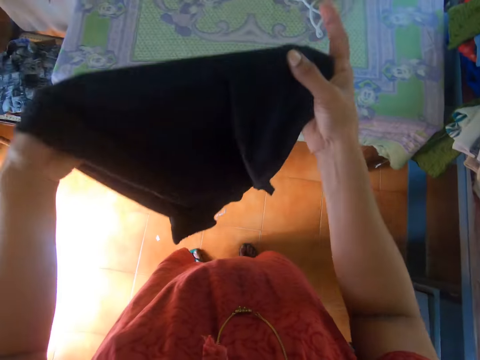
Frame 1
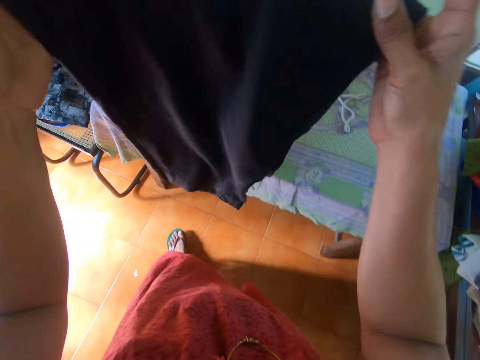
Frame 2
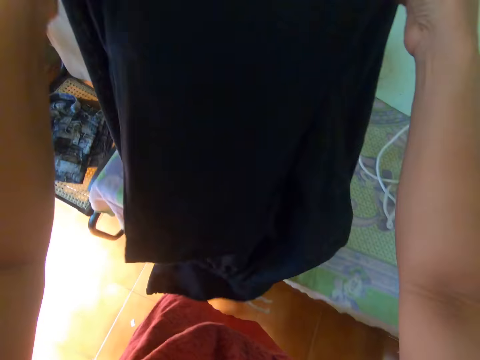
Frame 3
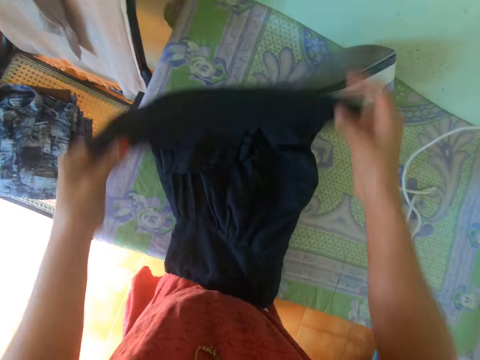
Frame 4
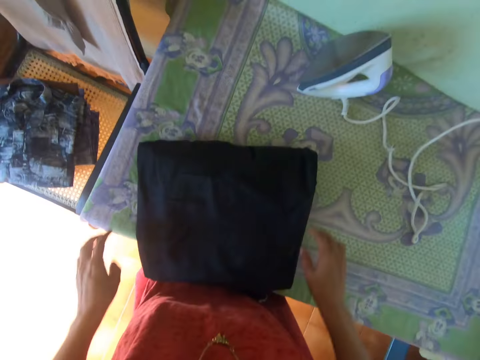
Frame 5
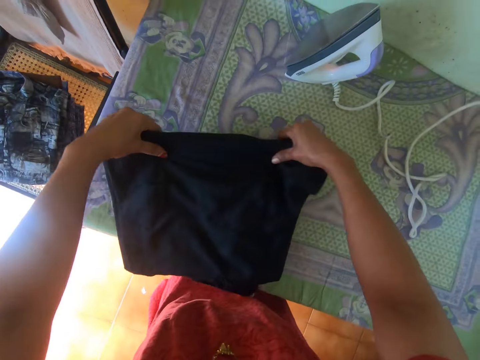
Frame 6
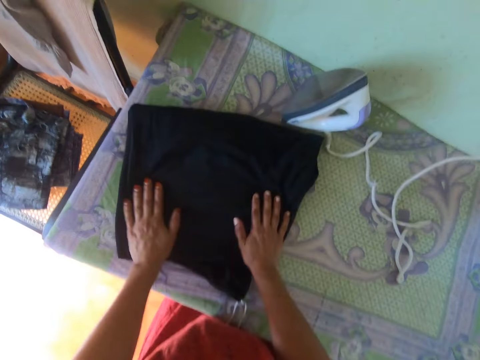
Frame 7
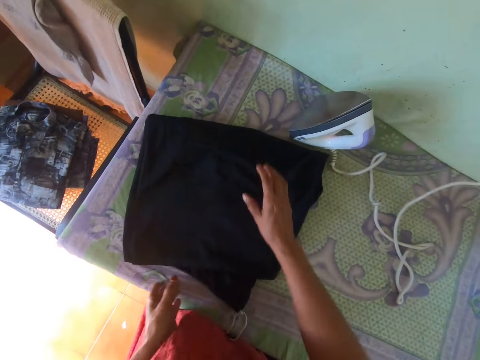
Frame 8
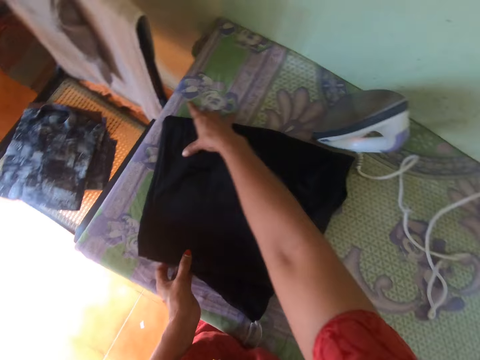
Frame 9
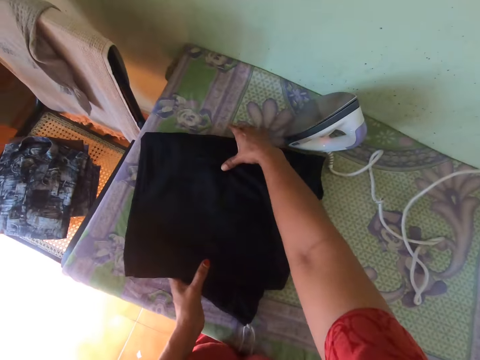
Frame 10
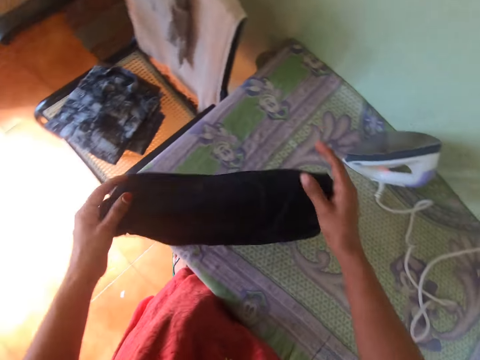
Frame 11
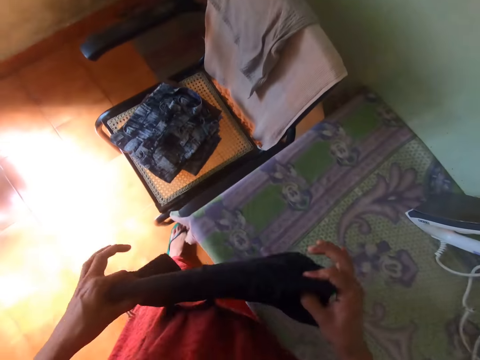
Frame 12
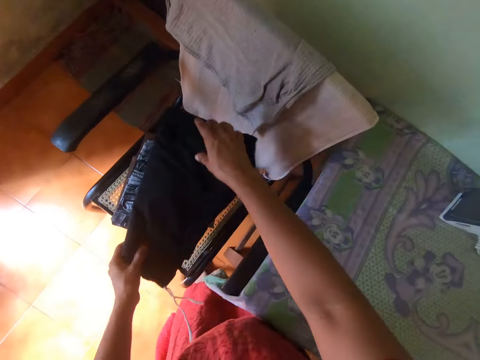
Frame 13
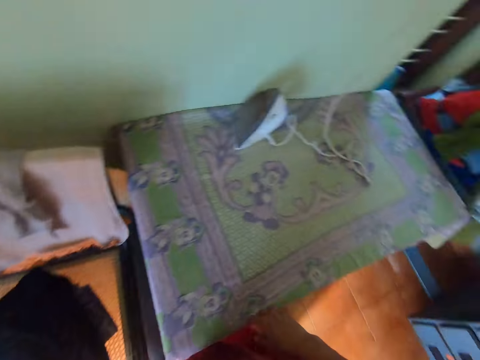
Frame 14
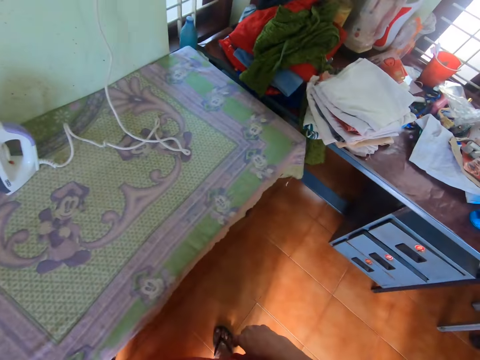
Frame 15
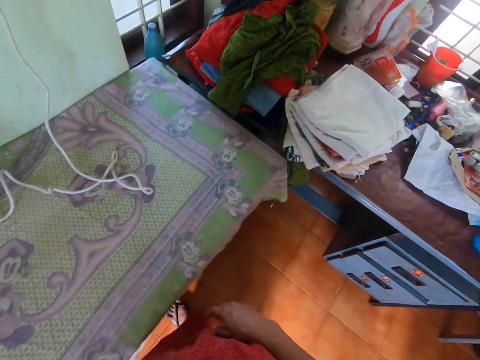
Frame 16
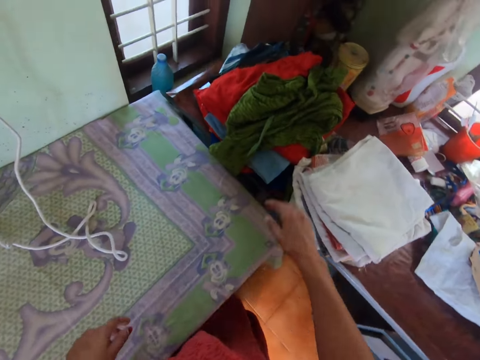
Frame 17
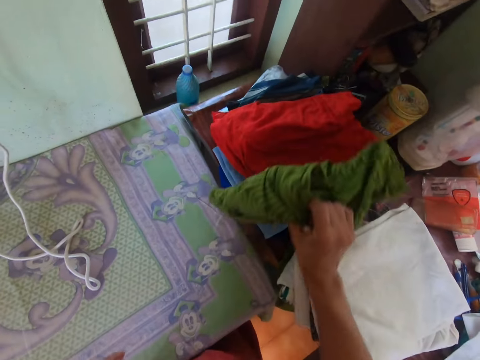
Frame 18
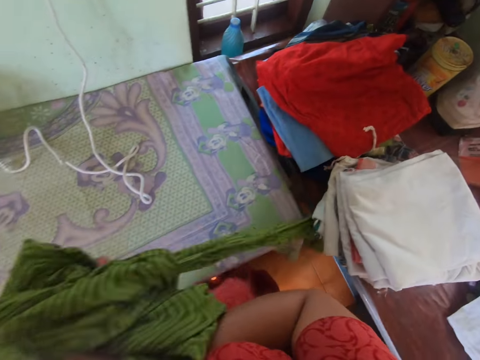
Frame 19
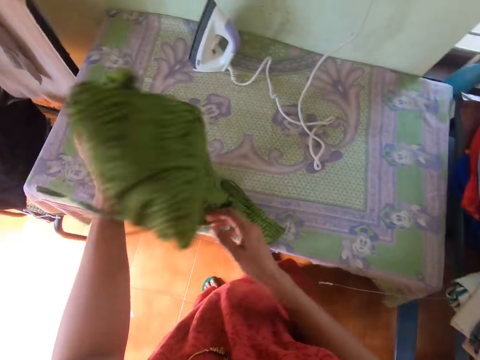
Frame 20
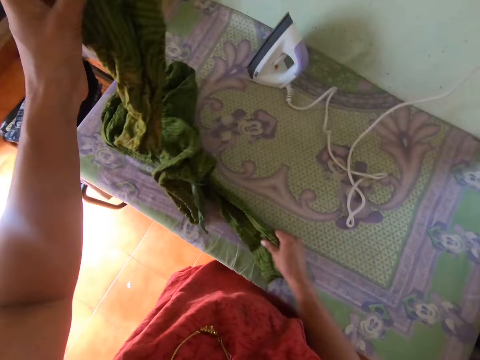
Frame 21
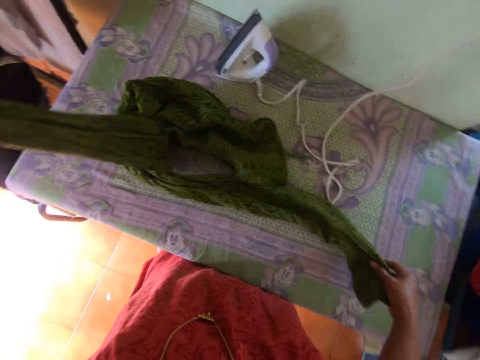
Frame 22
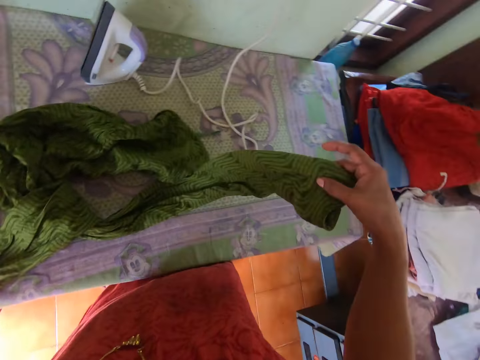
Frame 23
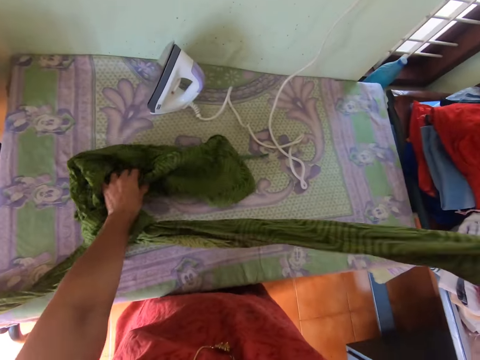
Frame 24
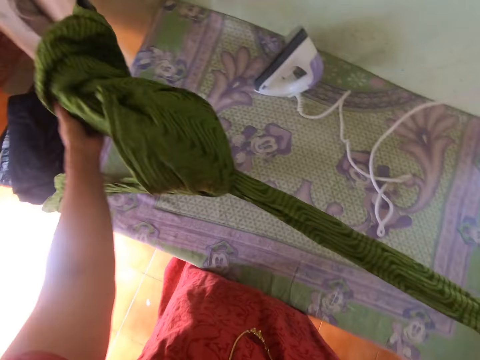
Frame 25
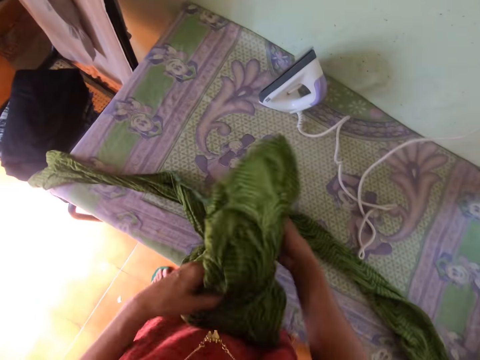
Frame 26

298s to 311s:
The camera wearer places a tight cloth on the ironing table. They fold the tight cloth on the ironing table. They place the tight cloth on a chair. They walk around the room. They pick up another tight cloth with the right hand from a table. They unfold the cloth. They stretch the cloth.

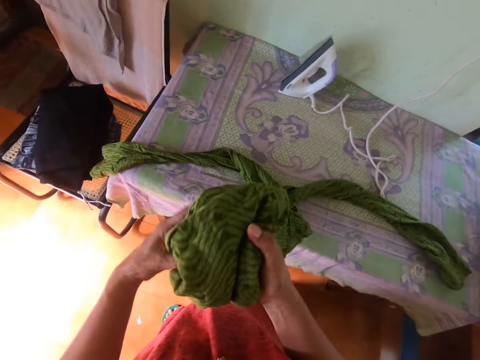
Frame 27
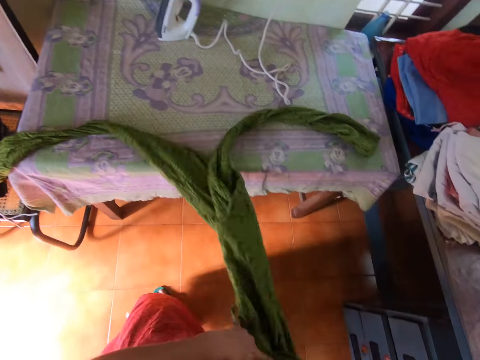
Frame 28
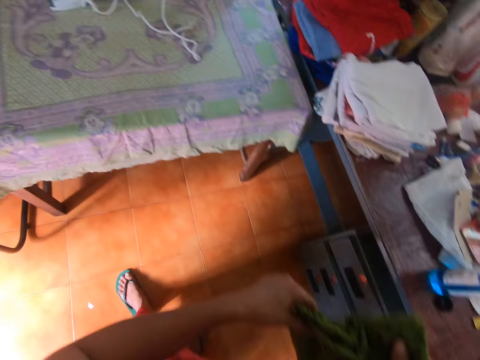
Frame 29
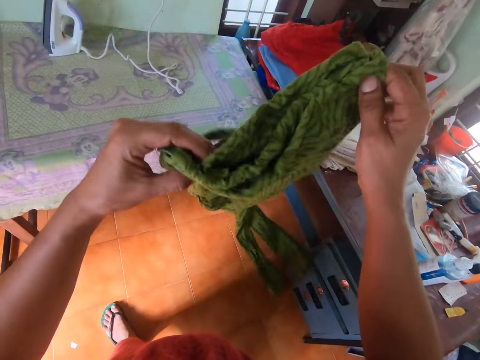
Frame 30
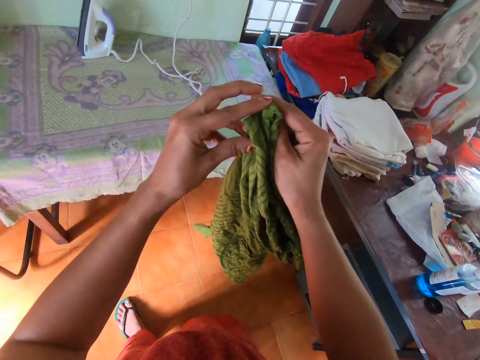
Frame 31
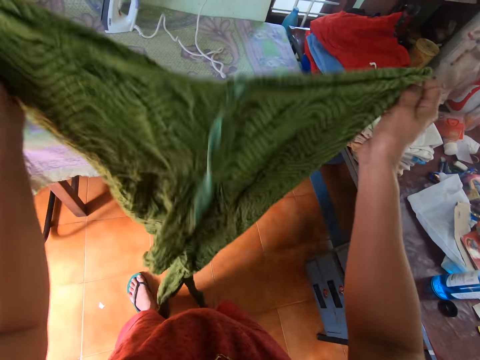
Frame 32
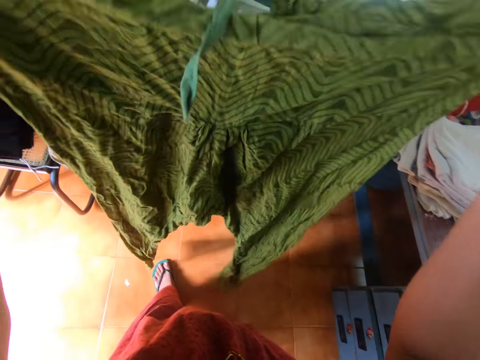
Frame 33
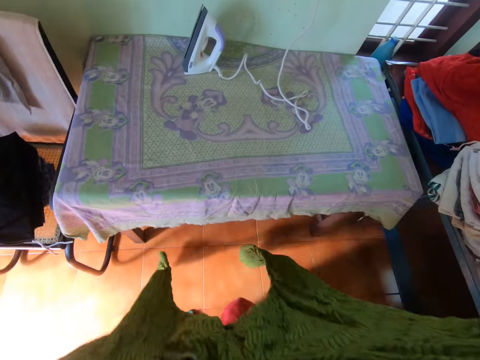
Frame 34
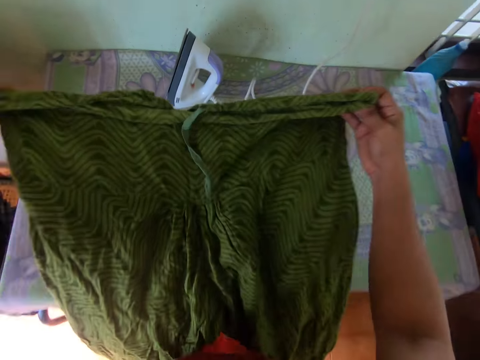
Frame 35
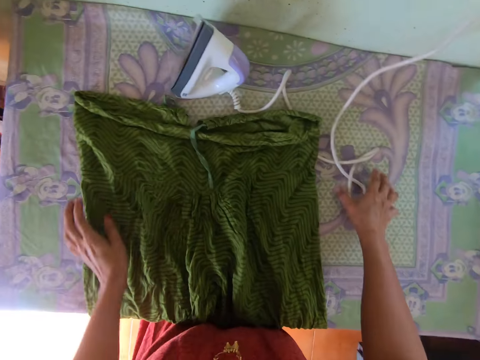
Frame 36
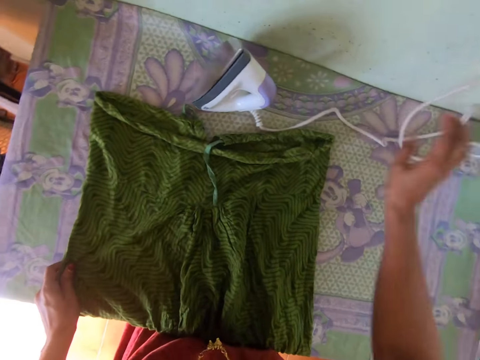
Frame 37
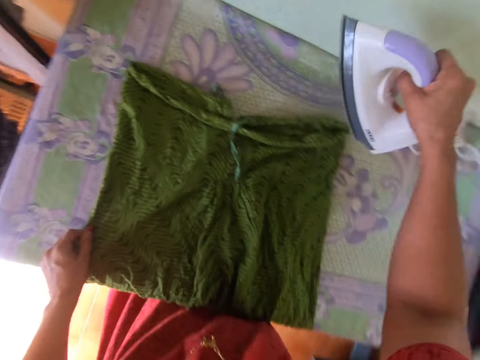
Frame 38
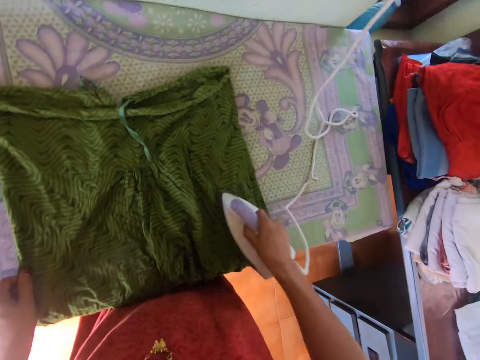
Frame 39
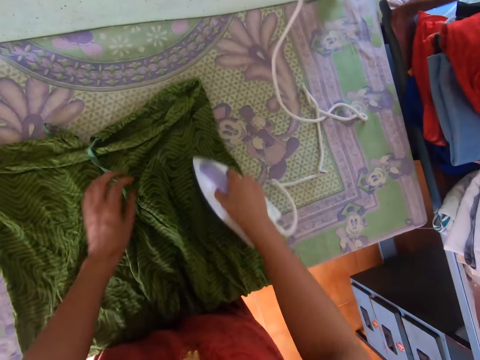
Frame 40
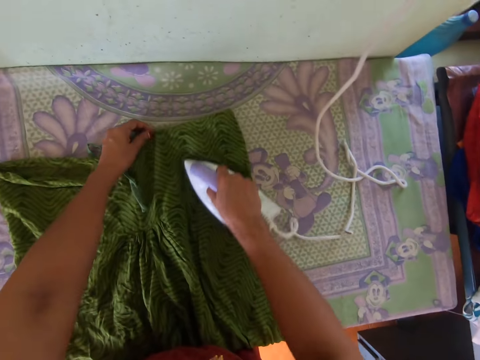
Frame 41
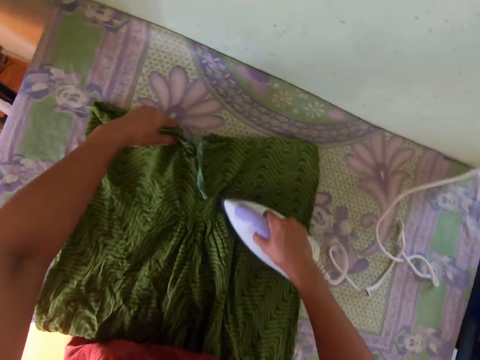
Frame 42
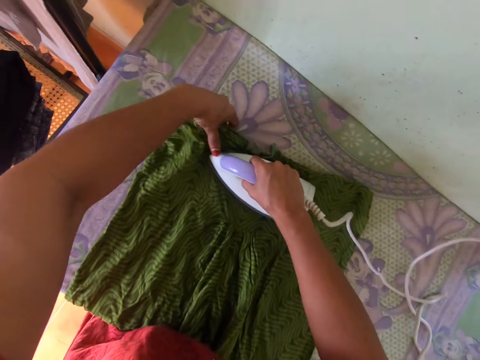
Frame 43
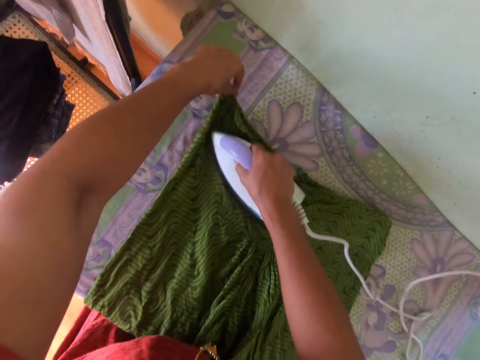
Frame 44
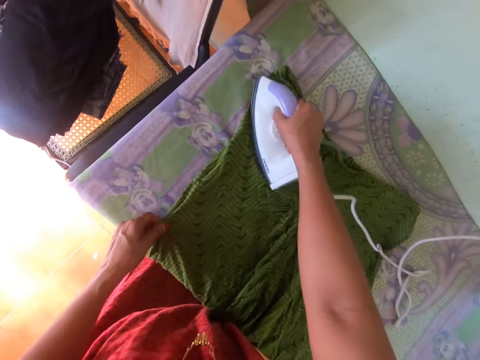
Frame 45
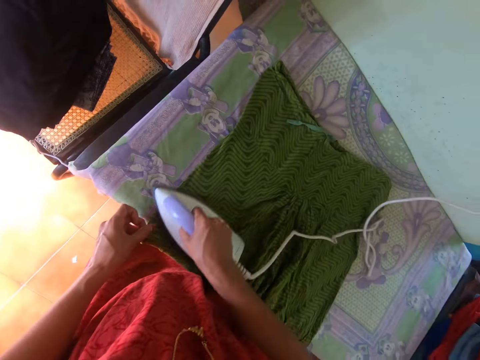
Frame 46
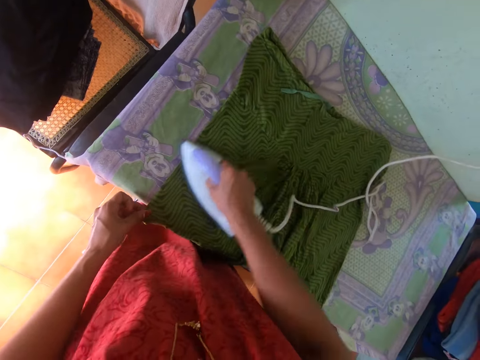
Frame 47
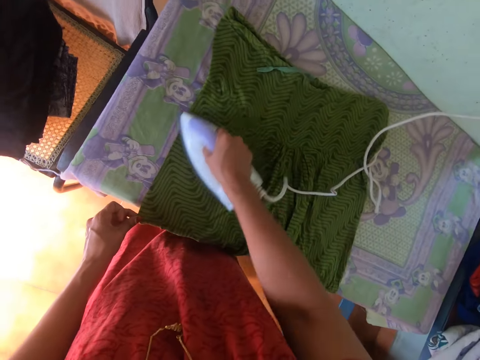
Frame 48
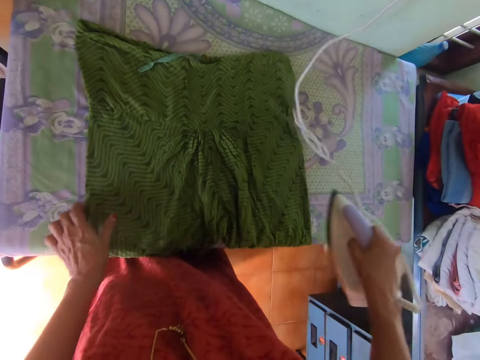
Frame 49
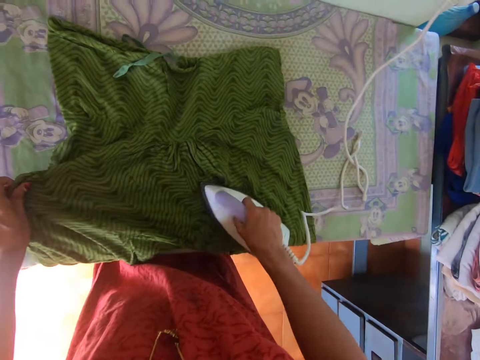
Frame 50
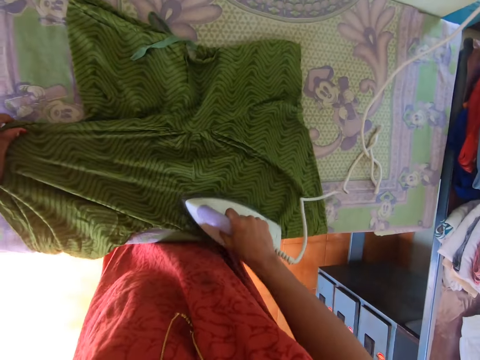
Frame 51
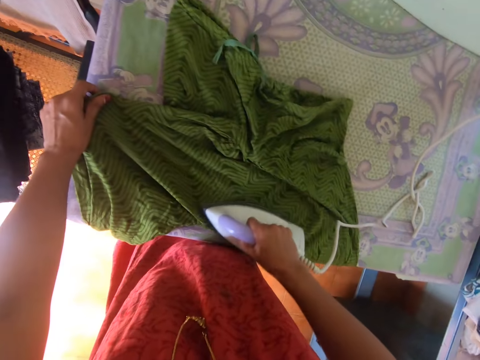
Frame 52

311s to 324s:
The camera wearer lifts the tight cloth from the ironing cloth. They put the cloth on the table. They spread the tight cloth on the ironing table. They remove the iron box cable from the ironing table. They pick up an iron box from the ironing table with the right hand. They iron the tight cloth on the ironing table with the iron box.
